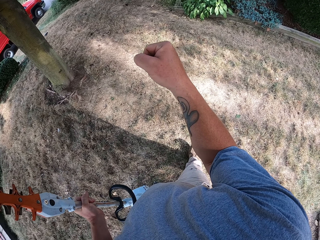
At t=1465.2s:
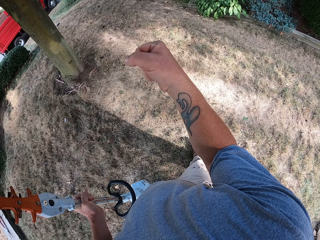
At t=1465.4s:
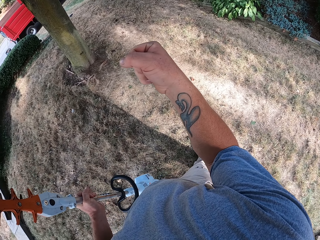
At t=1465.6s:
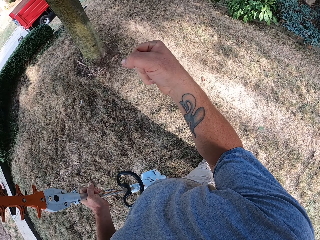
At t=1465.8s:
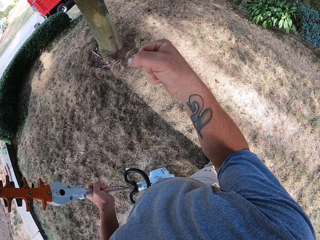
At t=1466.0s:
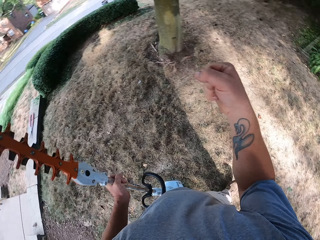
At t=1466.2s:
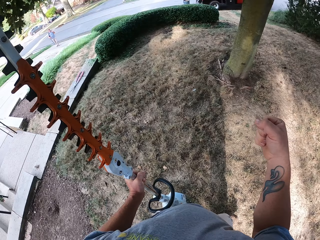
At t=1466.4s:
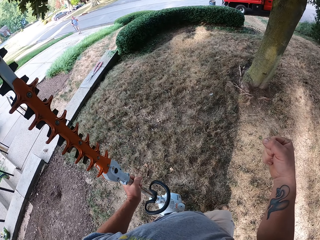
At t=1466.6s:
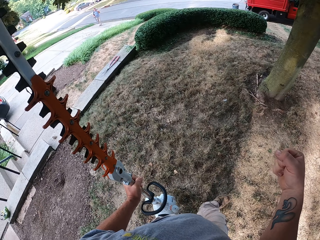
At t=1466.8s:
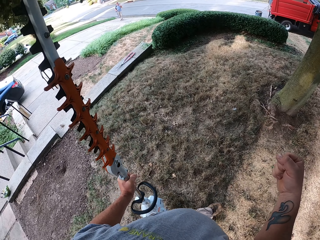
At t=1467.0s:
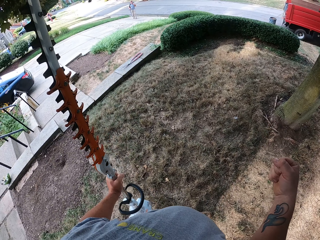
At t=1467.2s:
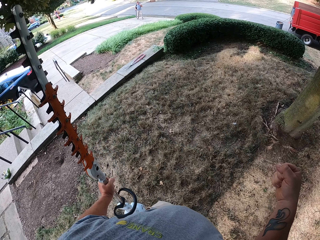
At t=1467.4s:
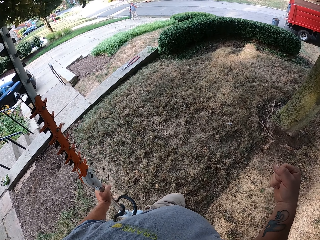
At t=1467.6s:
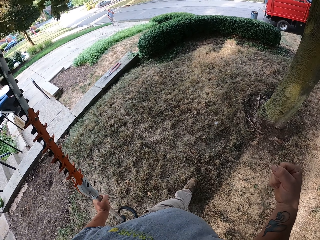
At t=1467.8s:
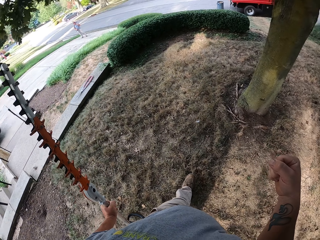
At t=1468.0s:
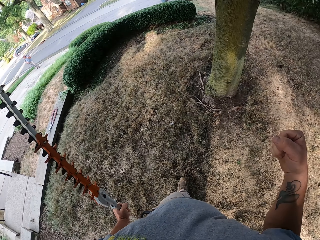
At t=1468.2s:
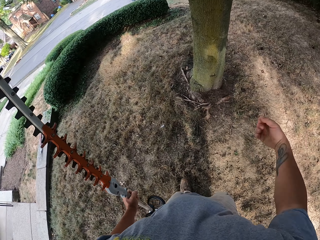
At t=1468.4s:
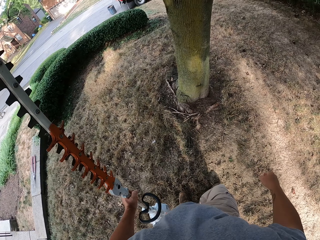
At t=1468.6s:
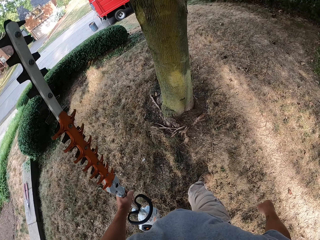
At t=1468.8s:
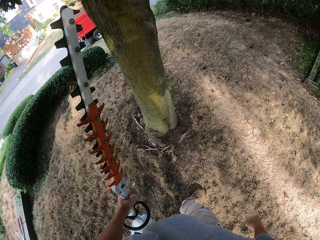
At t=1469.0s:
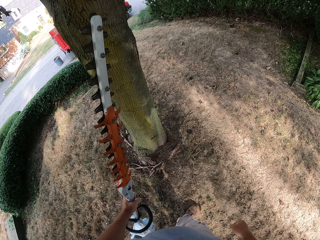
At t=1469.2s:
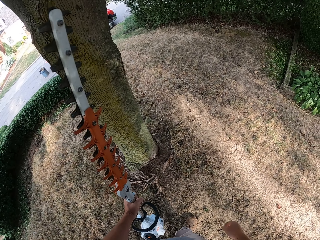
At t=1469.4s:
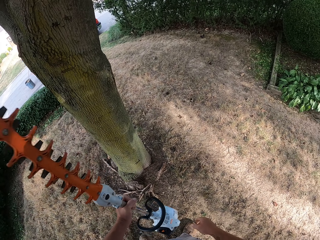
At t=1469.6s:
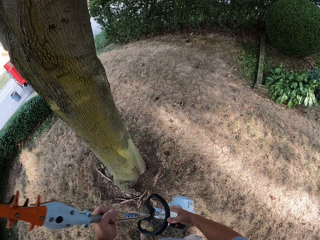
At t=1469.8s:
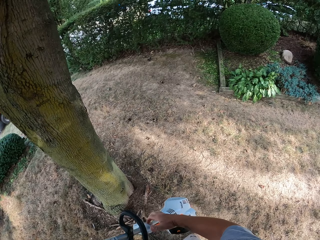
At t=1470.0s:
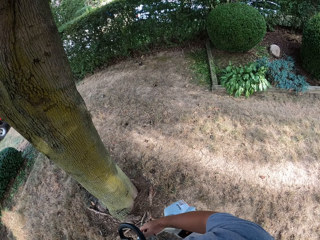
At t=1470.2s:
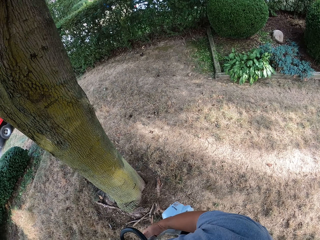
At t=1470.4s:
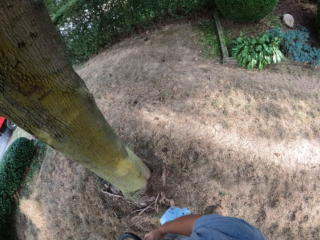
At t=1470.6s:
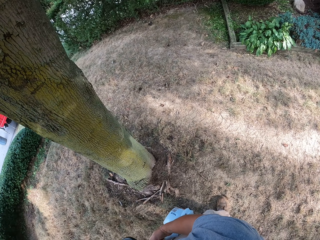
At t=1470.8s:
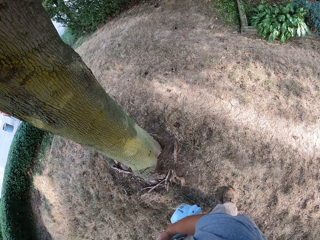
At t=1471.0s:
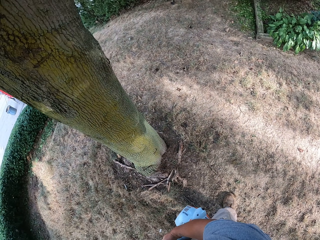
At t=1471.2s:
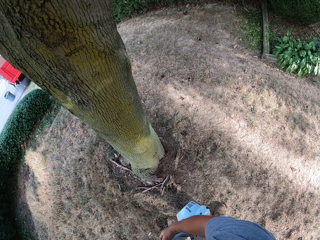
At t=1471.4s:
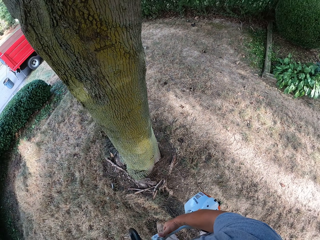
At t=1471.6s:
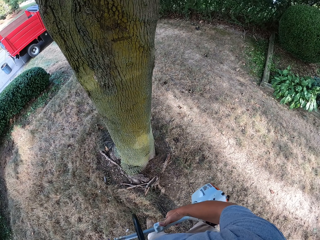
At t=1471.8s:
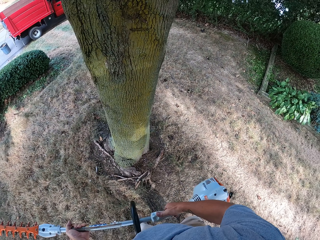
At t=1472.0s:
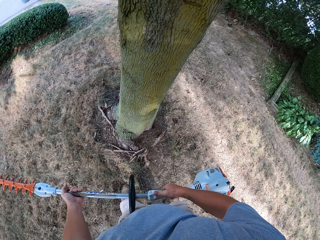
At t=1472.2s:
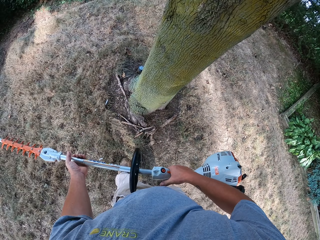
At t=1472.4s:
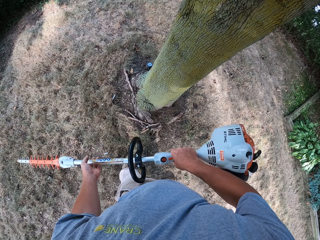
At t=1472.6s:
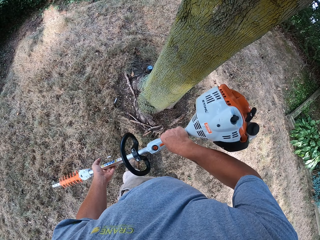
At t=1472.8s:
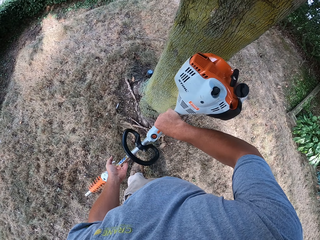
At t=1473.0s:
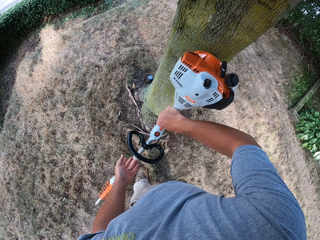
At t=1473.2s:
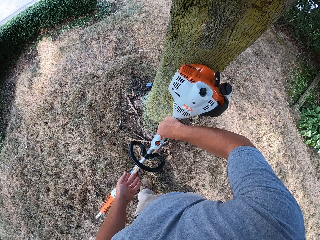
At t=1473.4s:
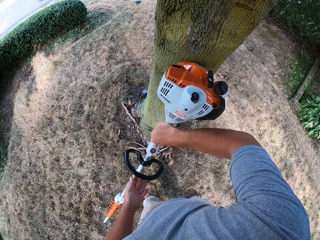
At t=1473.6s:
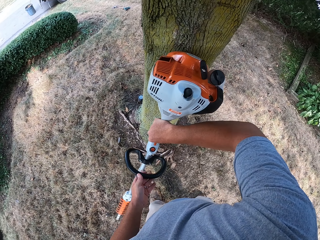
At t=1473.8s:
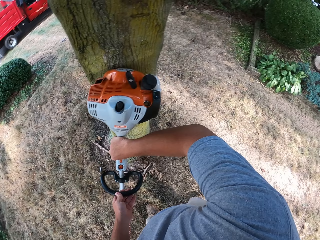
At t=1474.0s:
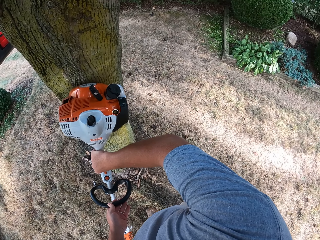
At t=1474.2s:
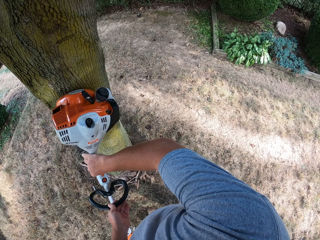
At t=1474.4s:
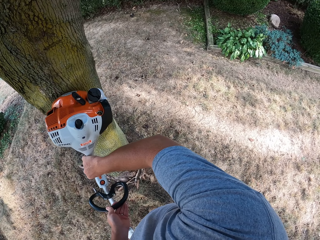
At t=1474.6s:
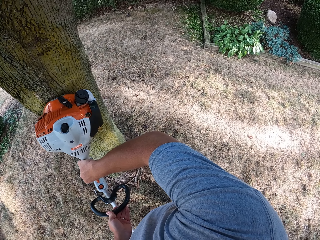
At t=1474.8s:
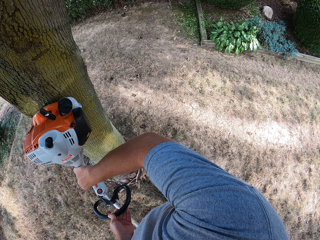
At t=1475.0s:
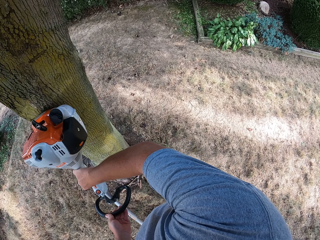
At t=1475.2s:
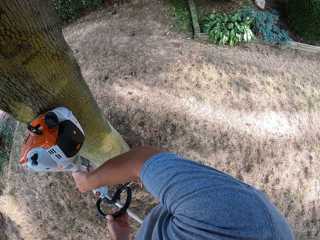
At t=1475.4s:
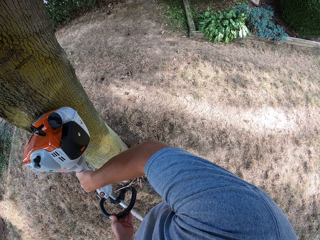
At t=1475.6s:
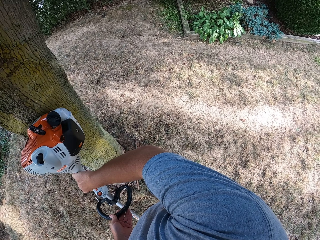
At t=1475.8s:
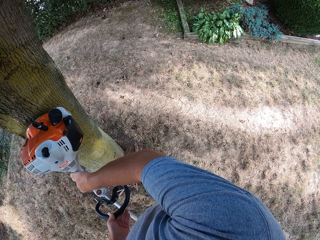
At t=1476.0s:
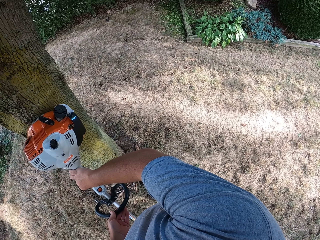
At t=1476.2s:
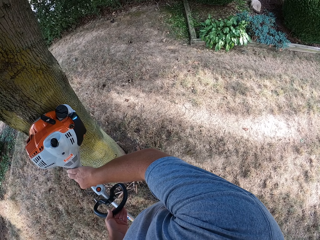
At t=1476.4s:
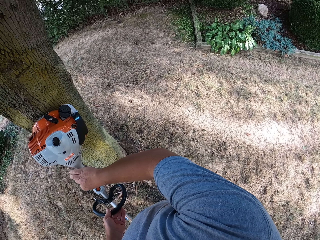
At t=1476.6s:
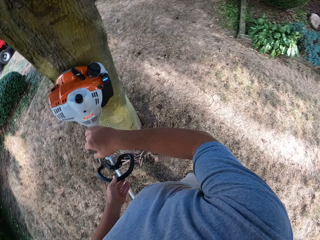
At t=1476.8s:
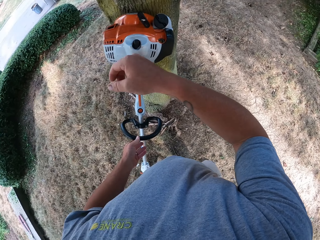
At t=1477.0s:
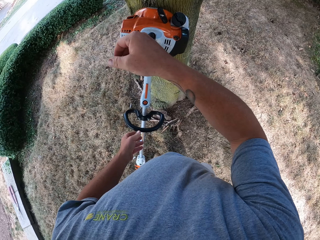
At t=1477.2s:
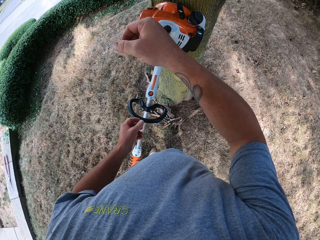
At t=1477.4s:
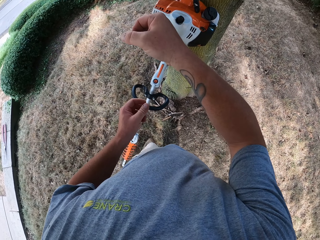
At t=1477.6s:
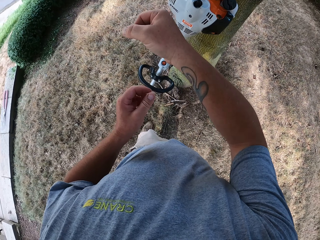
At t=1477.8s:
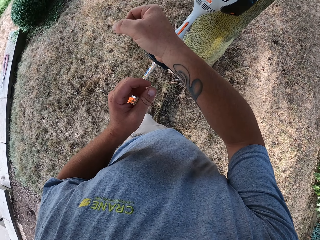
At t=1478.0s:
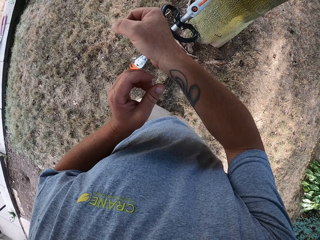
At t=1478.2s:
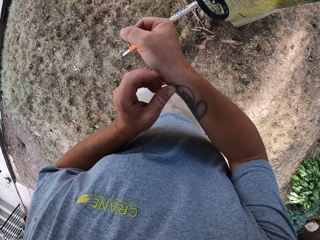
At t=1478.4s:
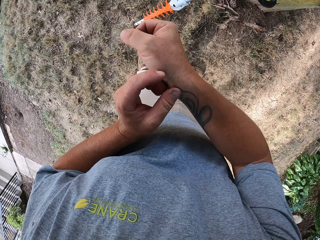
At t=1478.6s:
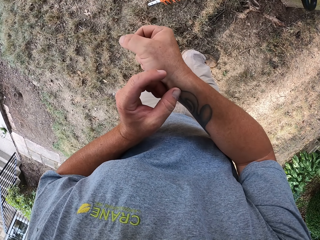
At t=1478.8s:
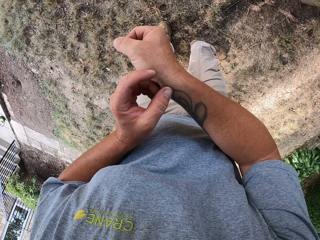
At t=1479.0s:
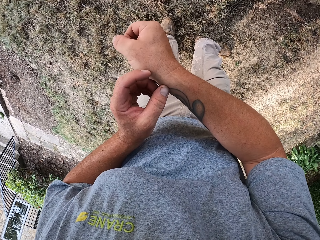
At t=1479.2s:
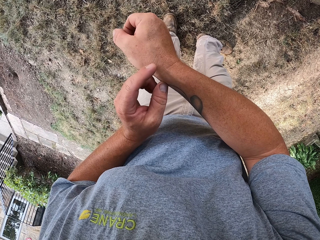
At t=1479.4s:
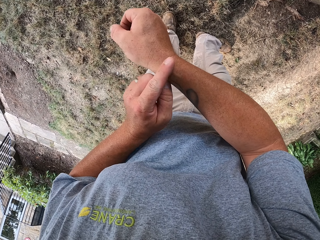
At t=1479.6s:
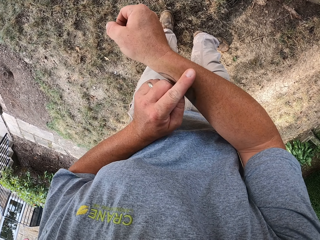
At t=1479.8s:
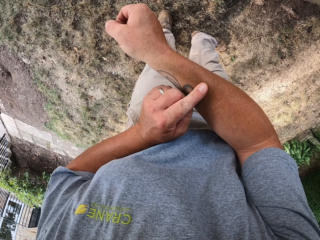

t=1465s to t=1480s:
The camera wearer stares at his right hand. He walks around the compound and carries the hedge trimmer with his left hand. He holds the hedge trimmer. He places the hedge trimmer on the tree. He checks his hand.

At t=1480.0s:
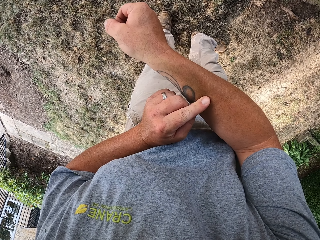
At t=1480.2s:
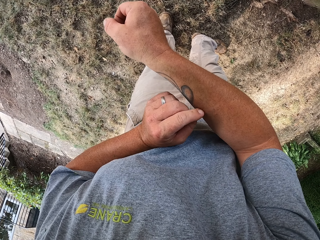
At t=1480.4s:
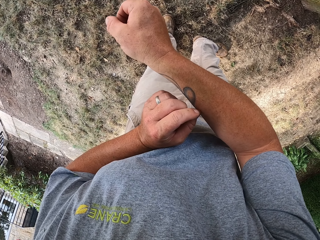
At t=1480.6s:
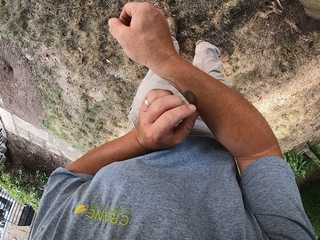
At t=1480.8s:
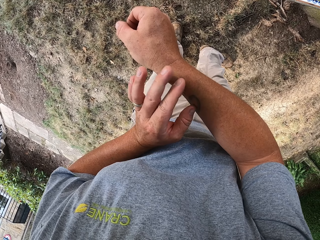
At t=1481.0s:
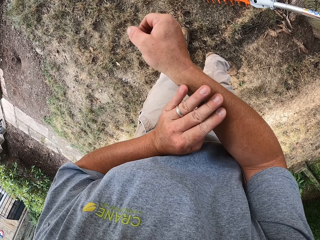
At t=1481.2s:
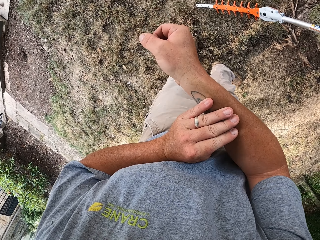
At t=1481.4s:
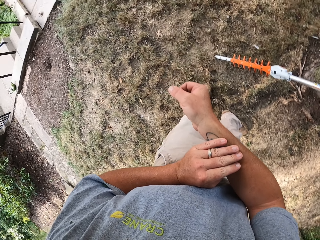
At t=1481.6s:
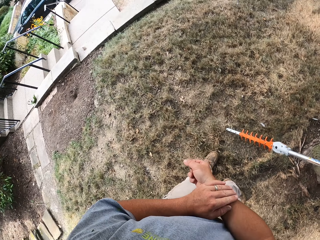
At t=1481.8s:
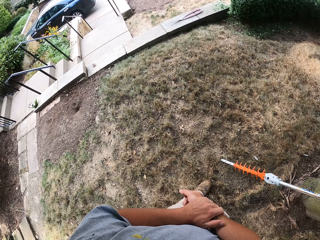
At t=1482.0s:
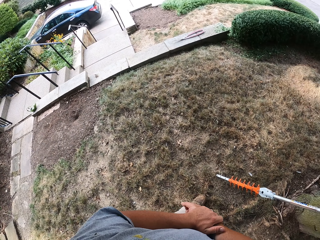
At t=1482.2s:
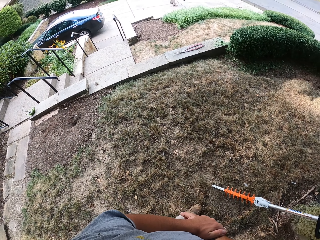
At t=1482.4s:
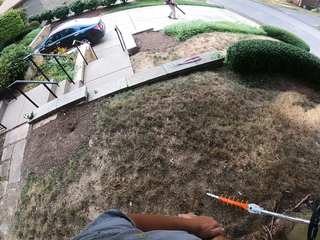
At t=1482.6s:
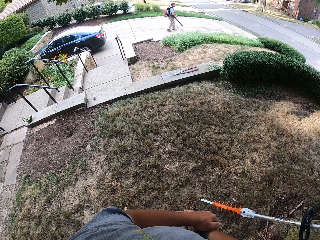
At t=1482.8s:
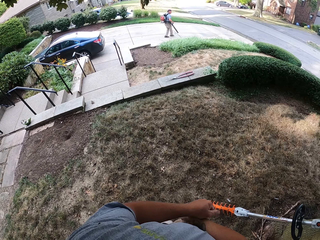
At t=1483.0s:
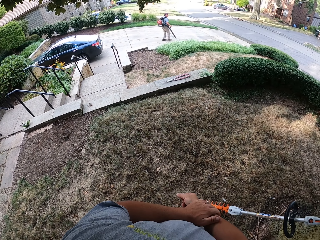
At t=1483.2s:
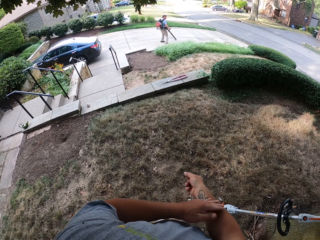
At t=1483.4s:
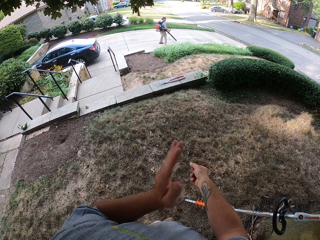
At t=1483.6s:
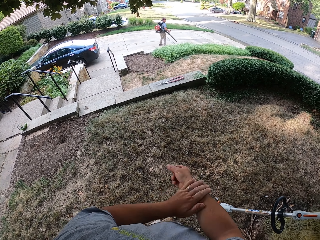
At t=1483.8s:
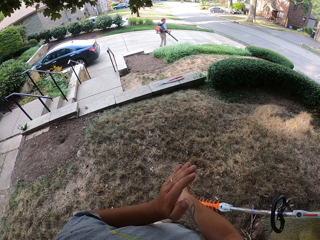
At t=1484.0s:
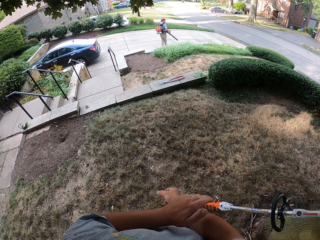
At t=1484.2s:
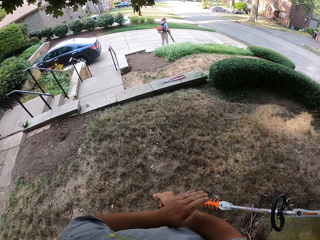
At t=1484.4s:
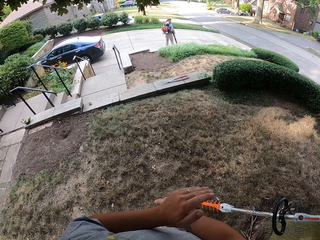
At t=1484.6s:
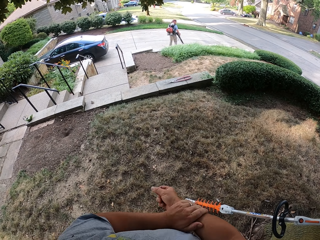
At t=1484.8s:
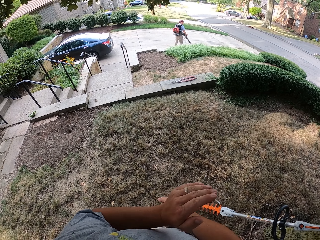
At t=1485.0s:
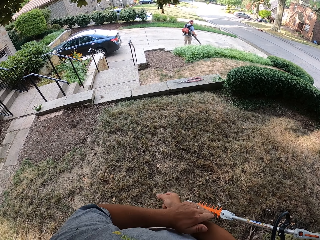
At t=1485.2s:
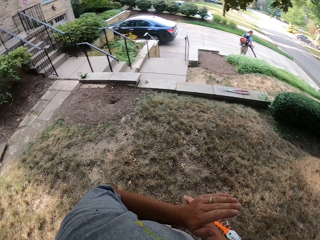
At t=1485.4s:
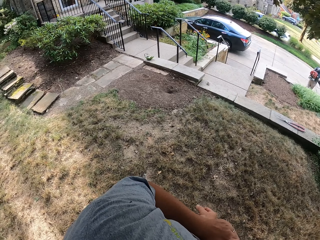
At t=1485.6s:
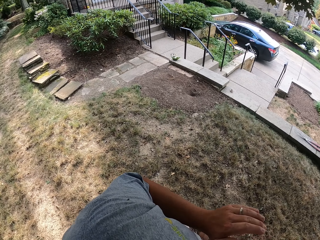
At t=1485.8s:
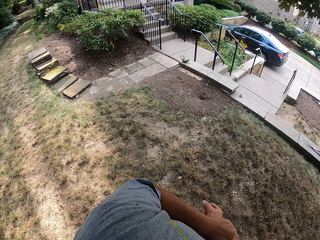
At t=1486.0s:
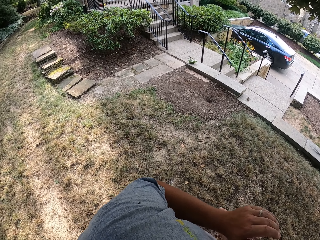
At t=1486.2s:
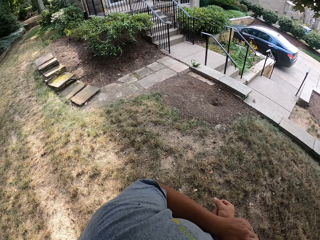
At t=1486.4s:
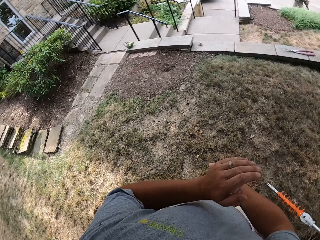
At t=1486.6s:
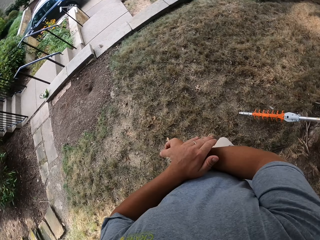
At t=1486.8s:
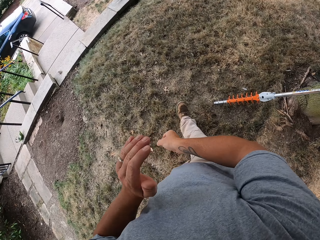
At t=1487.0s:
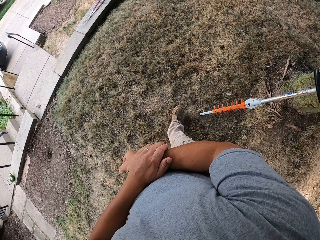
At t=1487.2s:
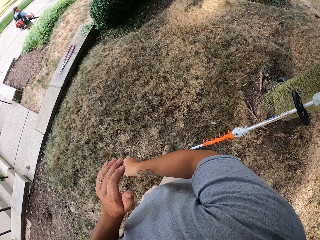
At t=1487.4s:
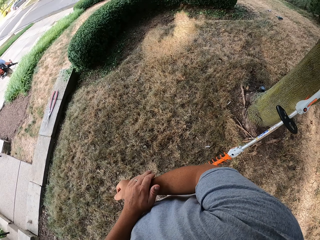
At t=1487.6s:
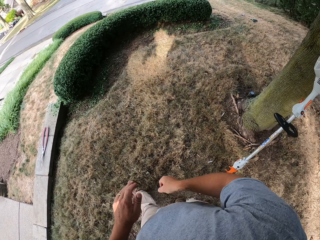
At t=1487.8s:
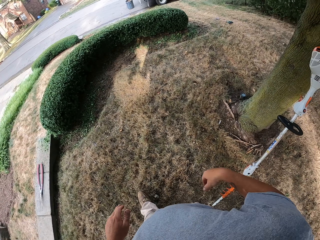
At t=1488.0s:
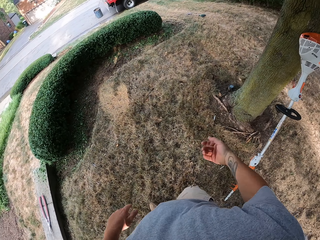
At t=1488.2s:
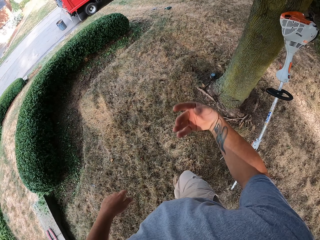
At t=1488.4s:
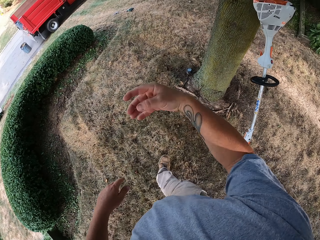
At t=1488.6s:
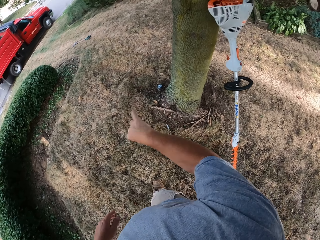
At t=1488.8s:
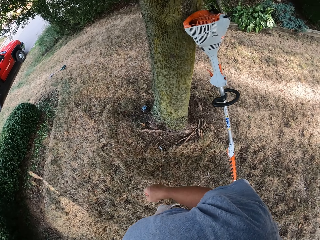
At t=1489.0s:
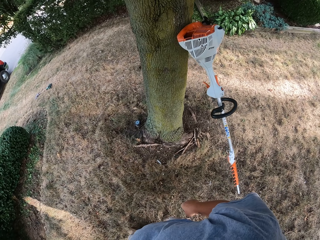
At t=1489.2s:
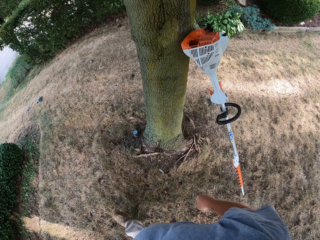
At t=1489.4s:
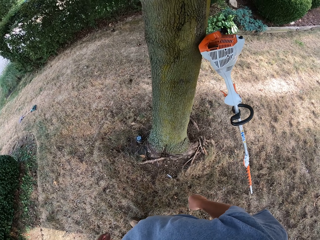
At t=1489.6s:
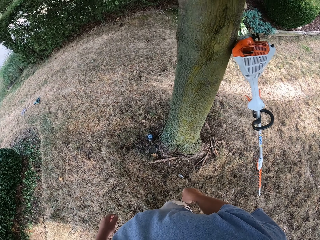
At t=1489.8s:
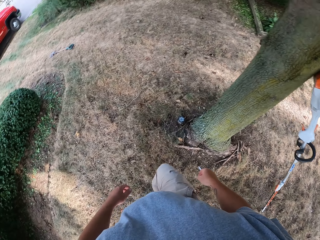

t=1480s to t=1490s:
The camera wearer rubs his right hand with his left hand. He looks around the compound. He knocks his hand. He looks around the compound. He walks around the compound.
